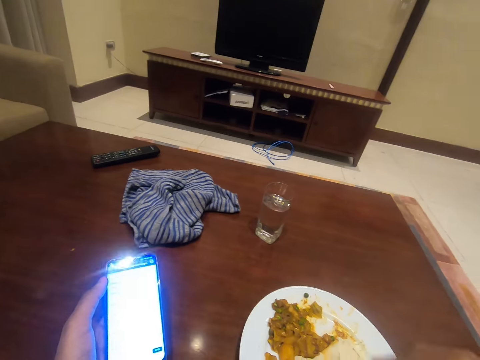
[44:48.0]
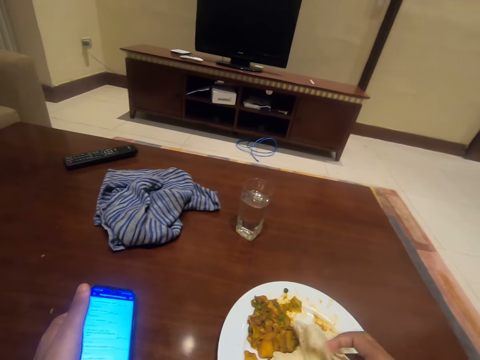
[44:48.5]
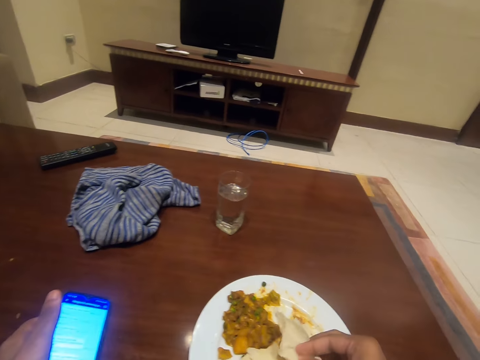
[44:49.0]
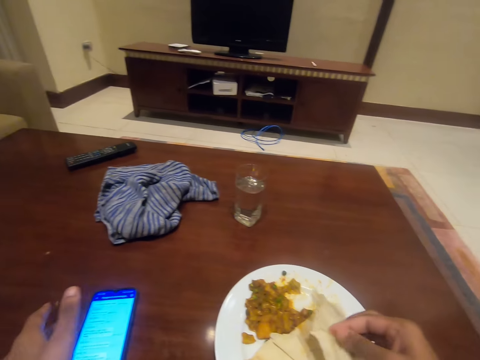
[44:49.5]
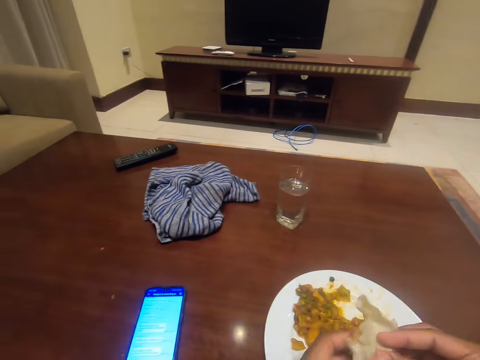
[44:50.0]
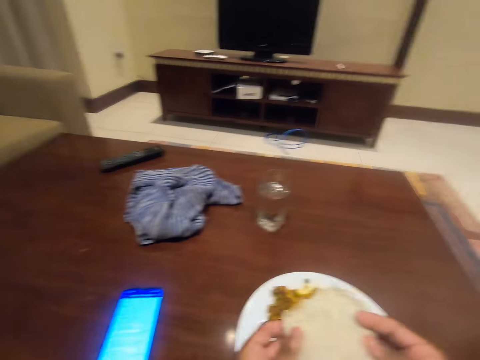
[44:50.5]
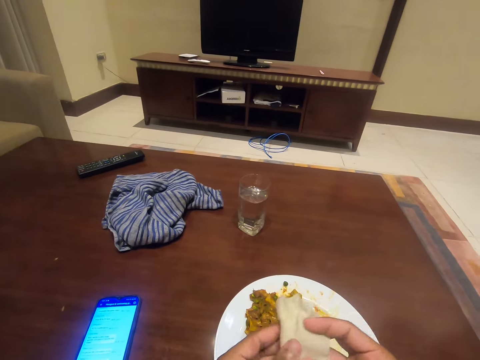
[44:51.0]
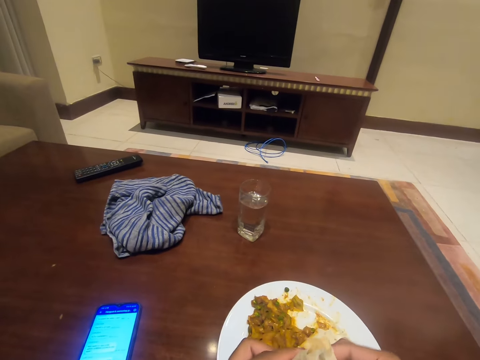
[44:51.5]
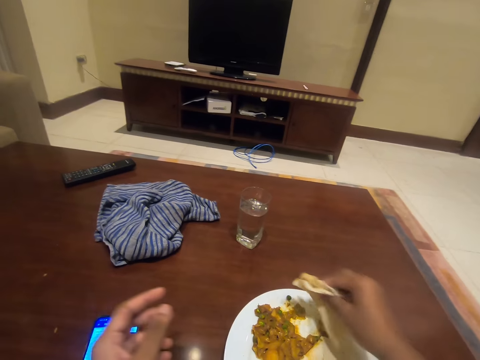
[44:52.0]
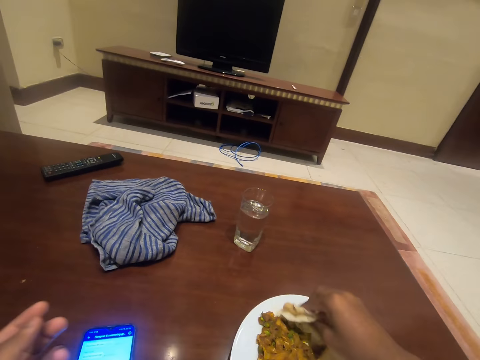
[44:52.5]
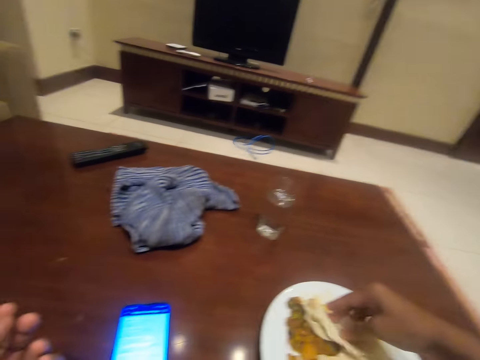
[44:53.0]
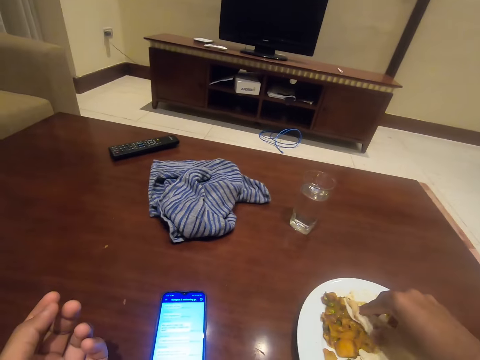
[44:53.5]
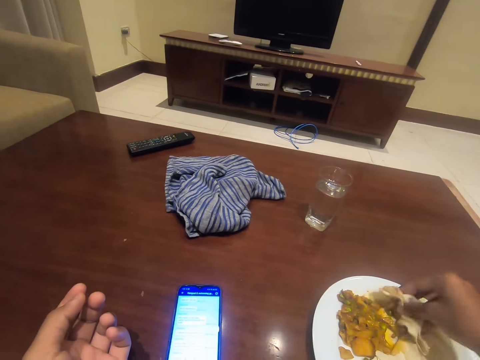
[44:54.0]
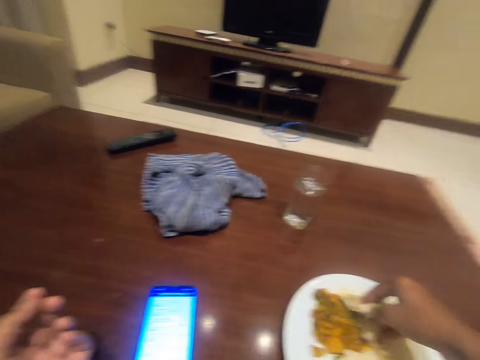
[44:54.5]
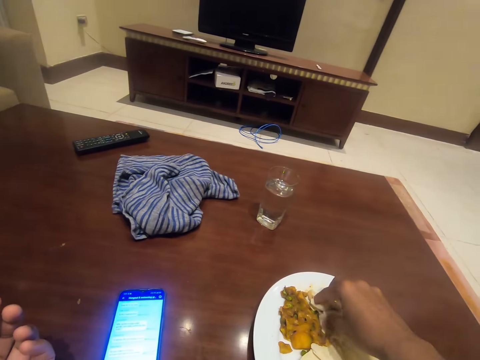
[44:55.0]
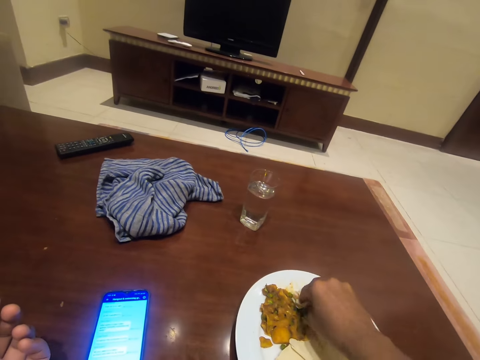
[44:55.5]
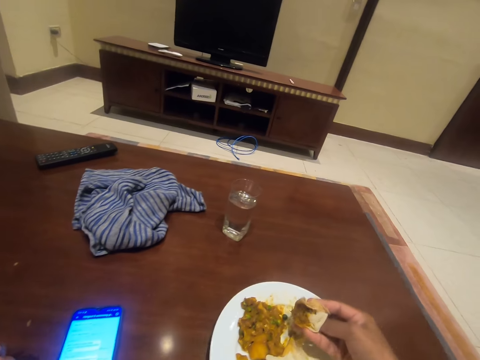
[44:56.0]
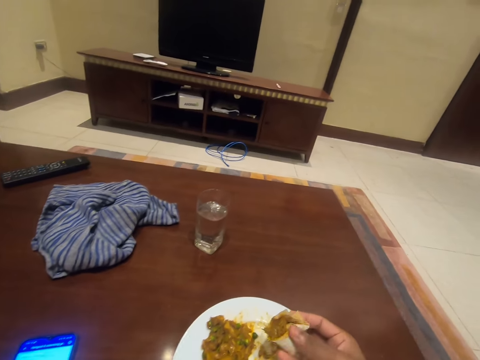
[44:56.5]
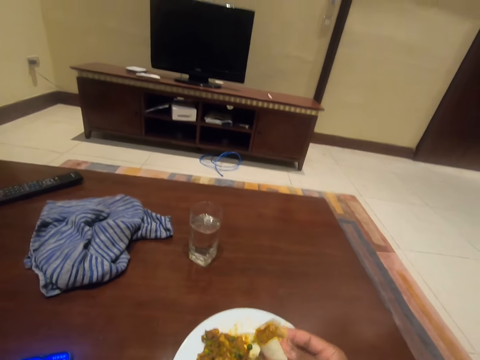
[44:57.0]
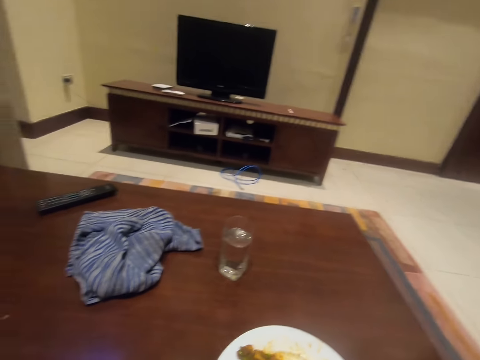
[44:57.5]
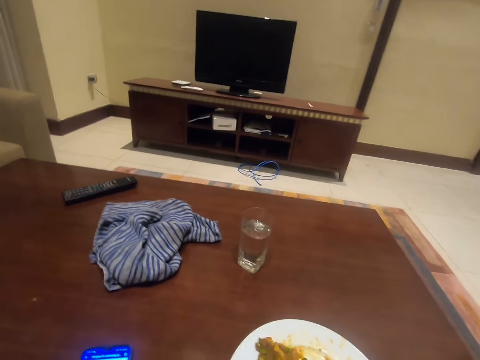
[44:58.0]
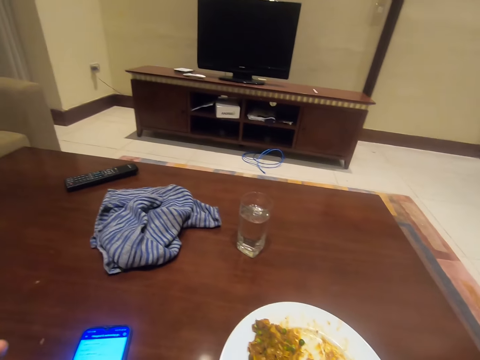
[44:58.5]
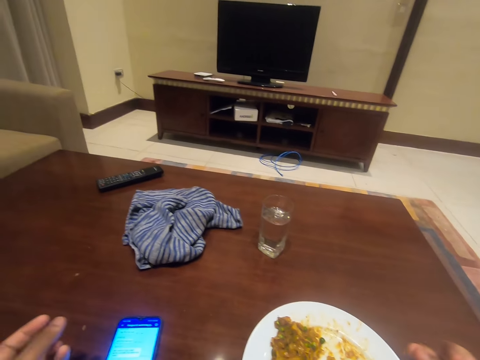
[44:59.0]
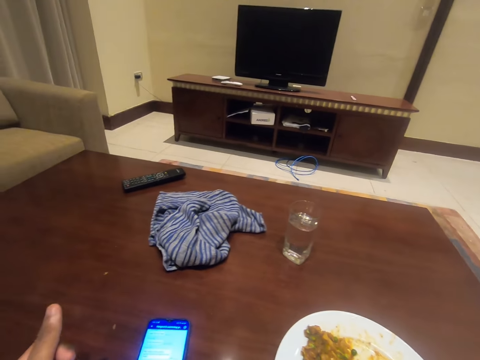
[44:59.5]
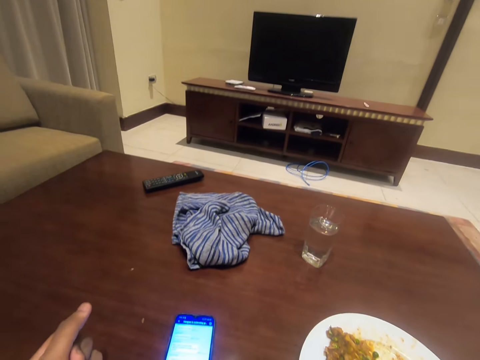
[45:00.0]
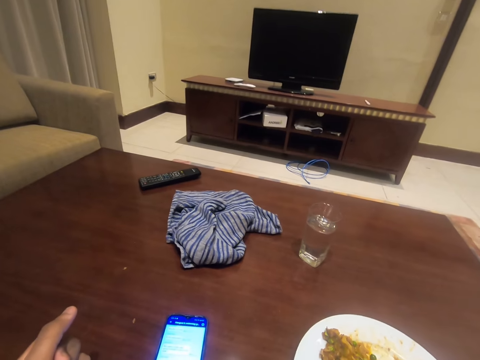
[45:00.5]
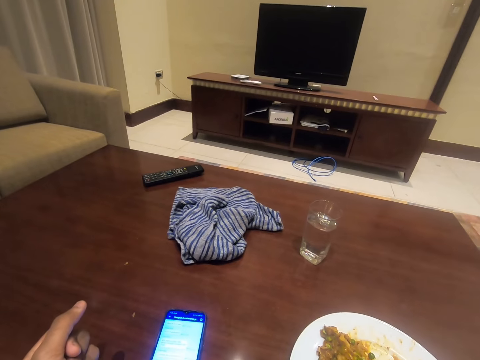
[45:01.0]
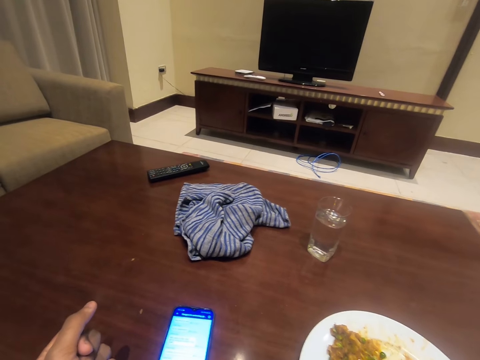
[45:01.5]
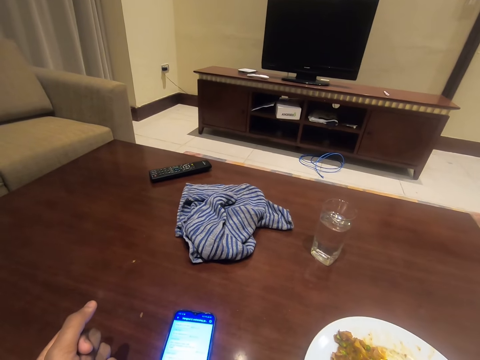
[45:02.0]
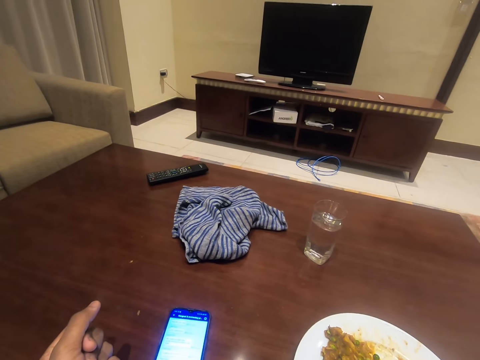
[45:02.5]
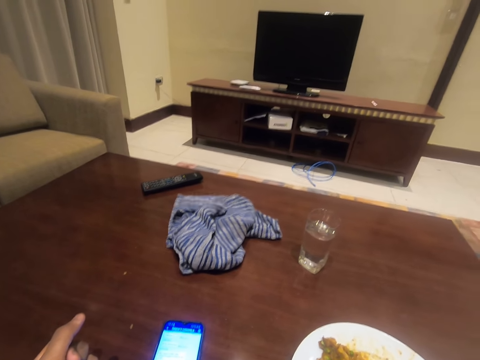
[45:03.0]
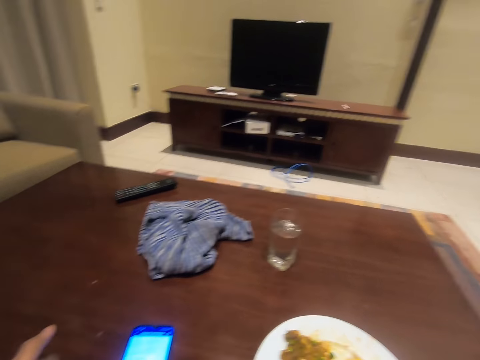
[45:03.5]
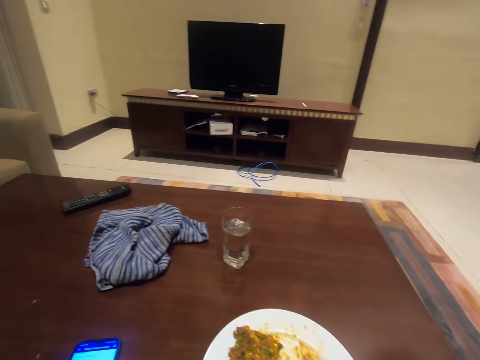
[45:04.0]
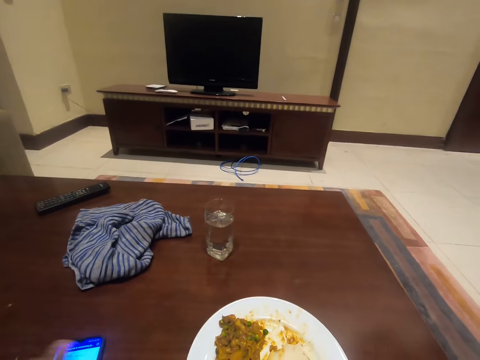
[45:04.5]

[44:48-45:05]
The camera wearer holds the roti. They drop the phone on the table. They unfold the roti. They scoop food from the plate. They eat food.

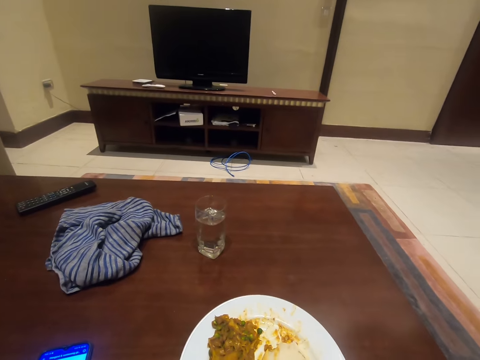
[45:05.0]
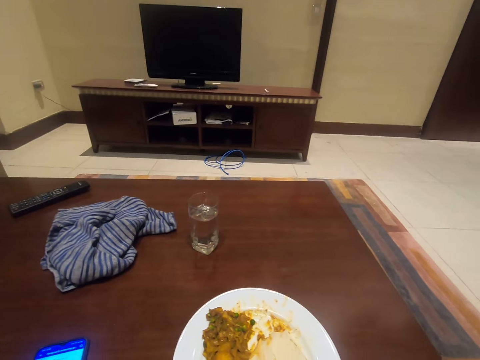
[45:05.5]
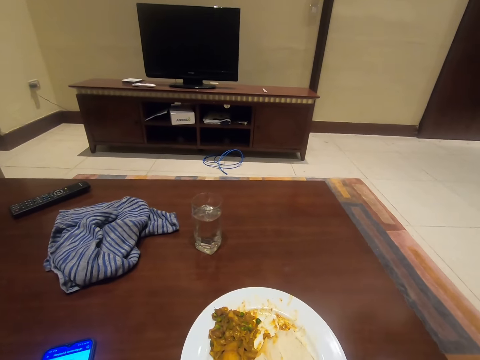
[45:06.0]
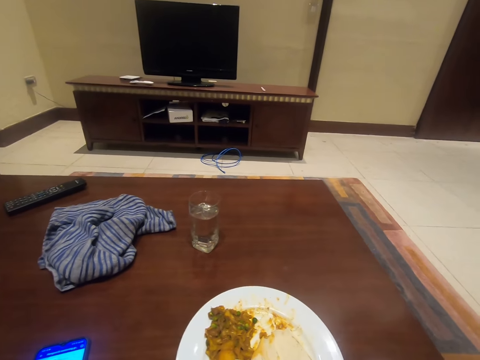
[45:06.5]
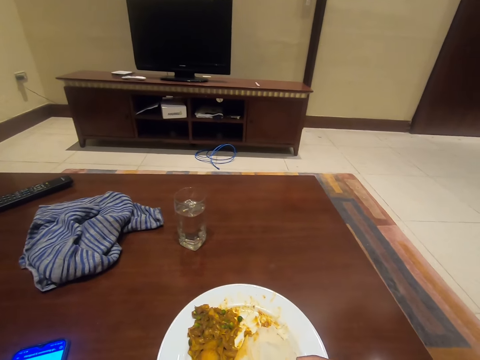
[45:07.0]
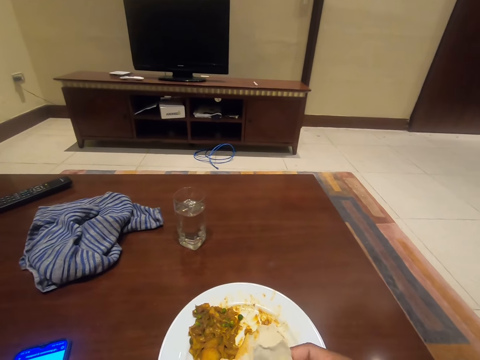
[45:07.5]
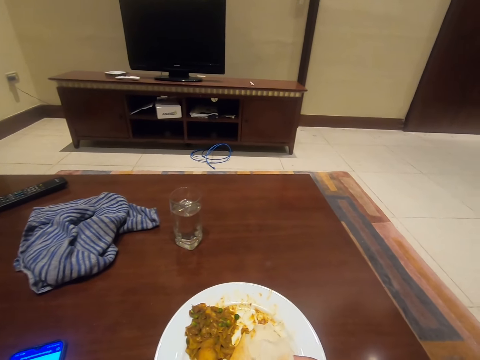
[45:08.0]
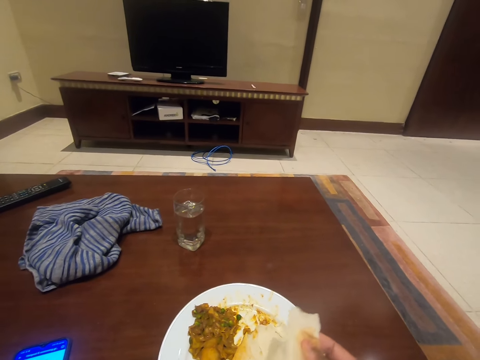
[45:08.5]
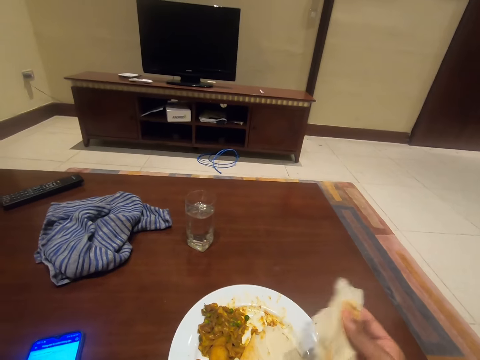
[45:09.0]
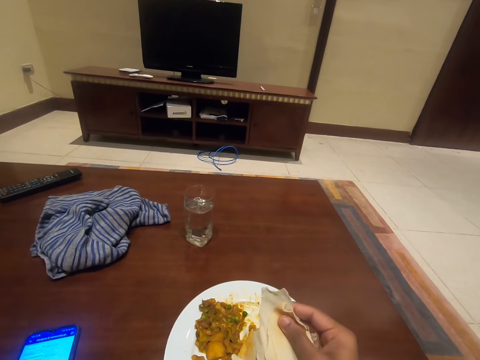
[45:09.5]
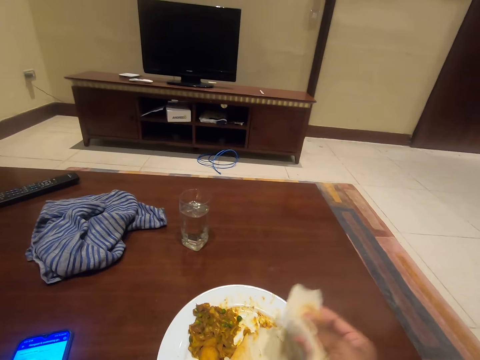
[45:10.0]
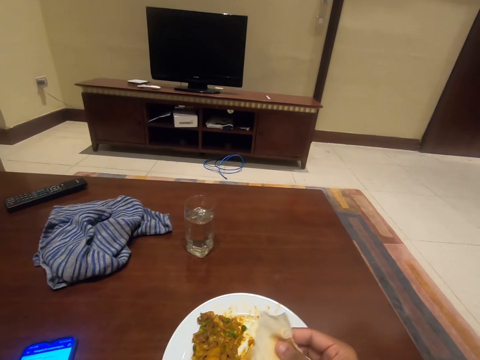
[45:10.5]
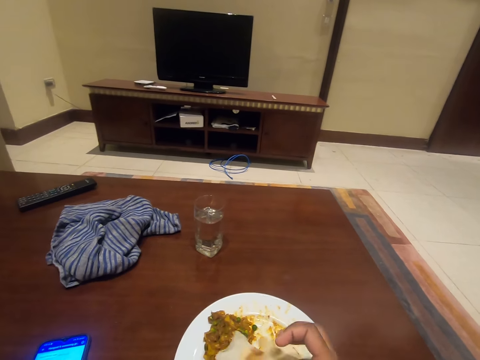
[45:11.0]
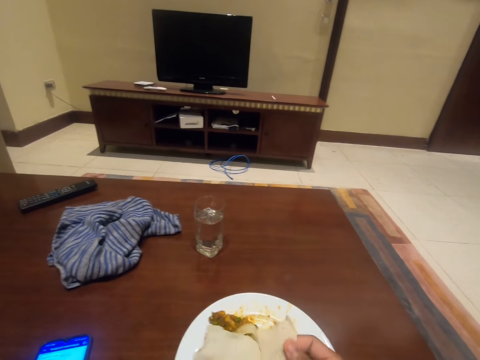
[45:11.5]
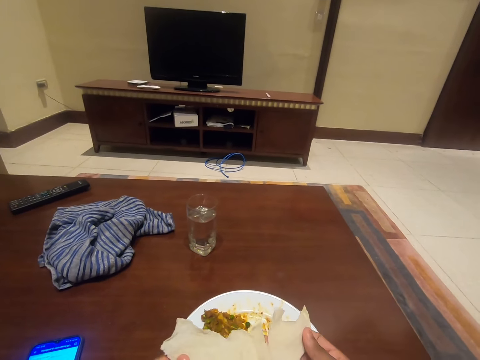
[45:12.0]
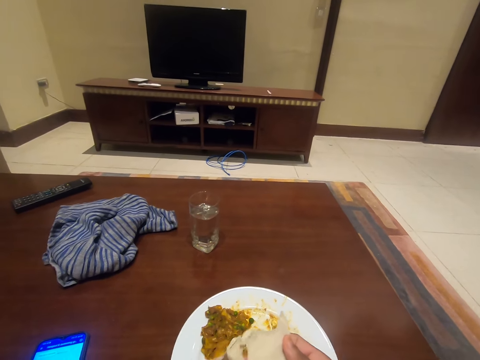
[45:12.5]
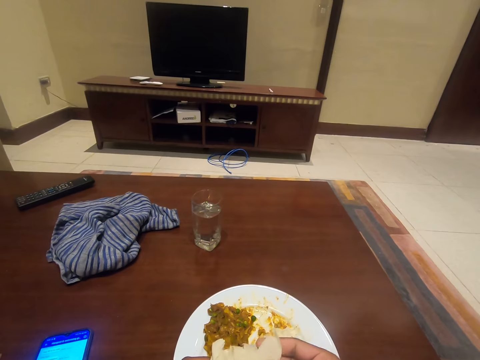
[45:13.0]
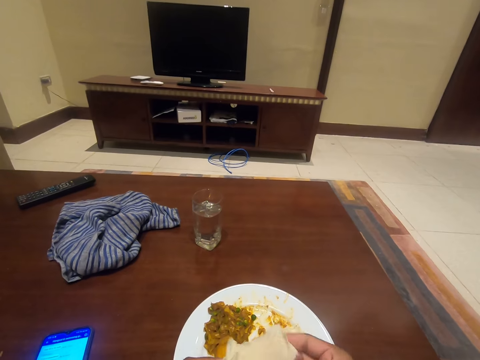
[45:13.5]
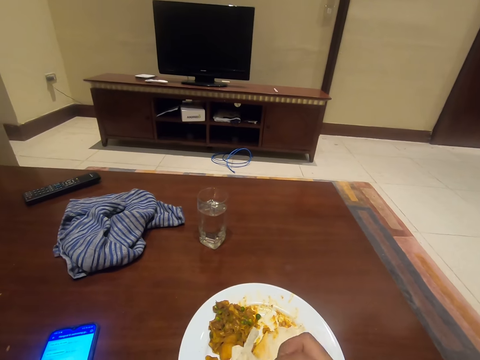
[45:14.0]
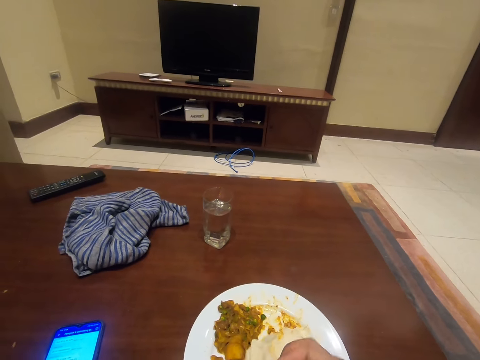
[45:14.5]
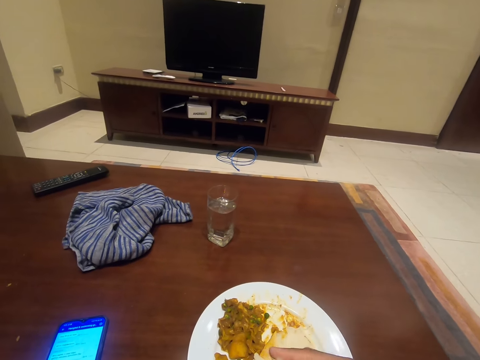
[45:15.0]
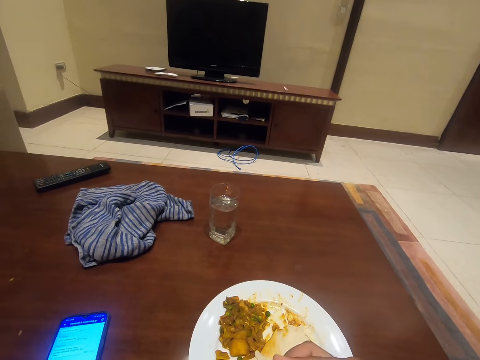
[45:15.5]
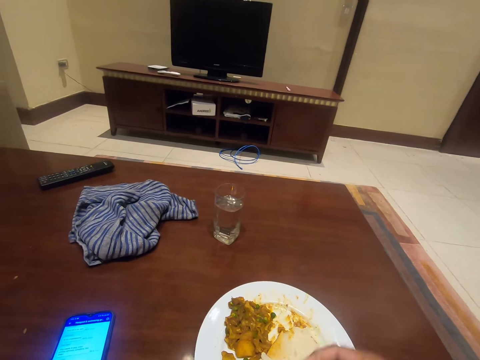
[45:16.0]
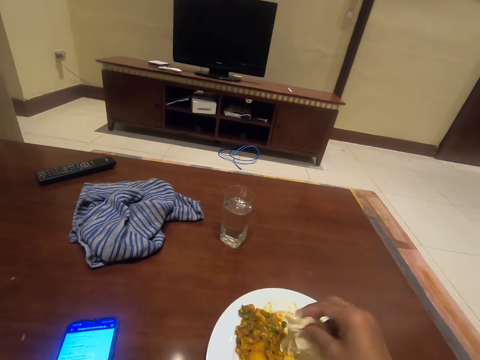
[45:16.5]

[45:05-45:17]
The camera wearer picks up a roti. They unfold the roti. They tear the roti.
